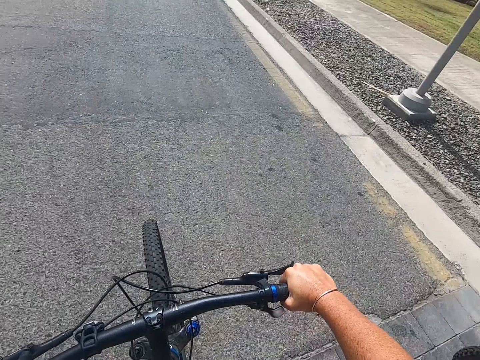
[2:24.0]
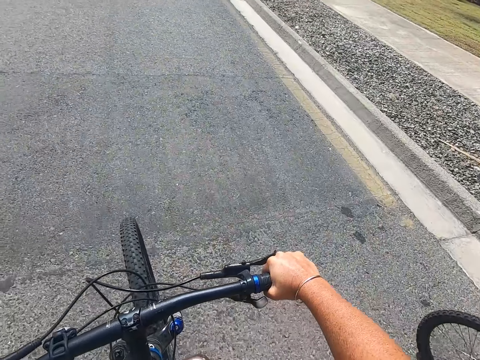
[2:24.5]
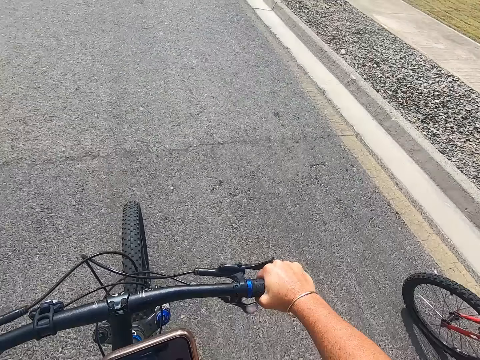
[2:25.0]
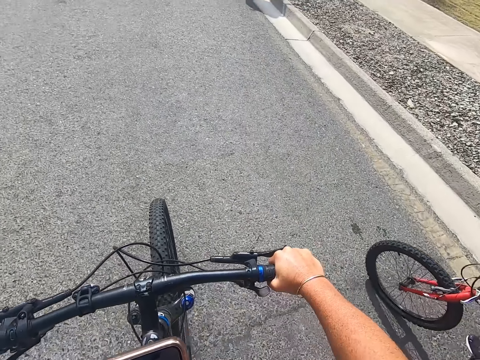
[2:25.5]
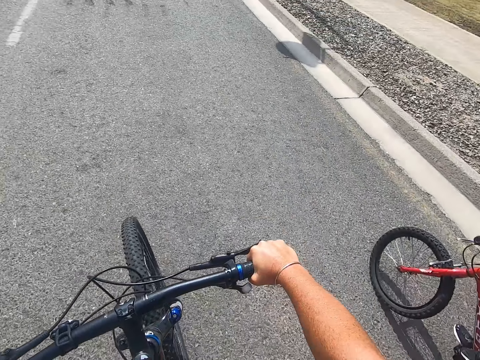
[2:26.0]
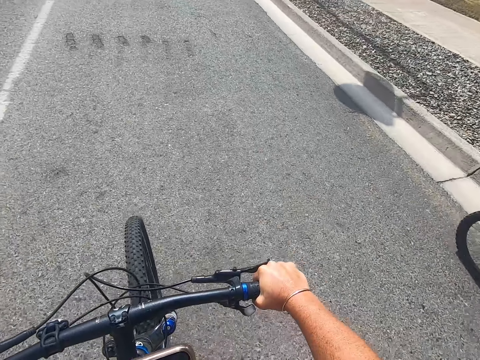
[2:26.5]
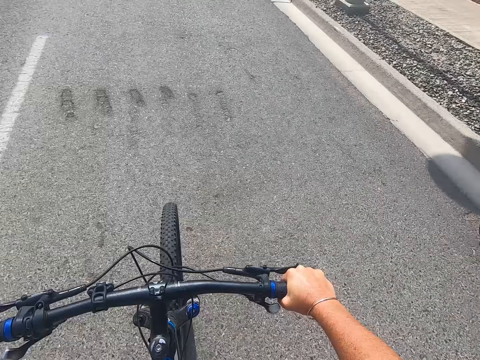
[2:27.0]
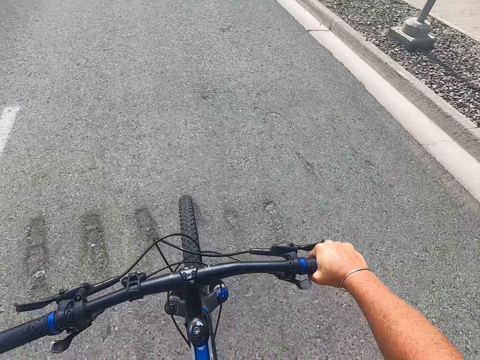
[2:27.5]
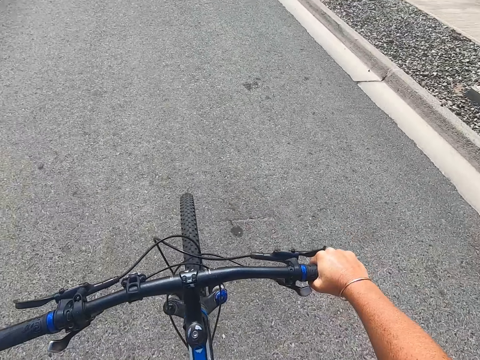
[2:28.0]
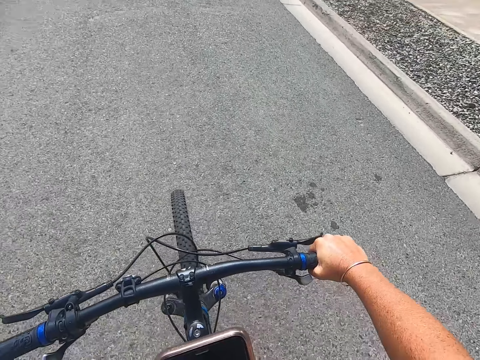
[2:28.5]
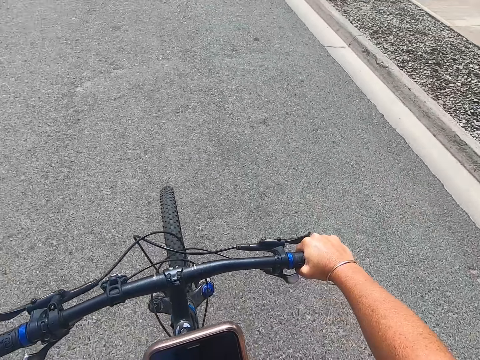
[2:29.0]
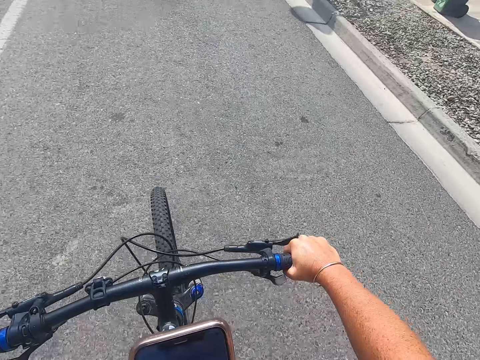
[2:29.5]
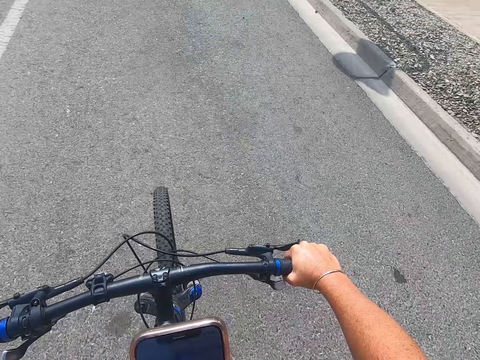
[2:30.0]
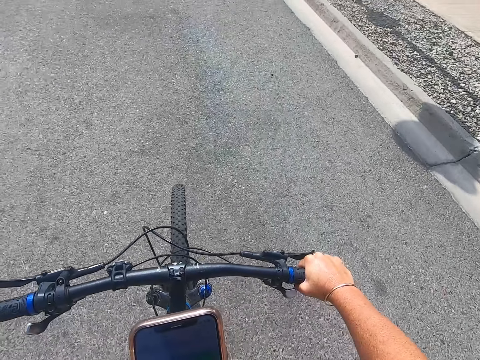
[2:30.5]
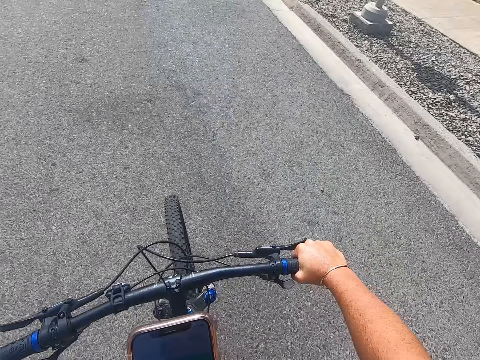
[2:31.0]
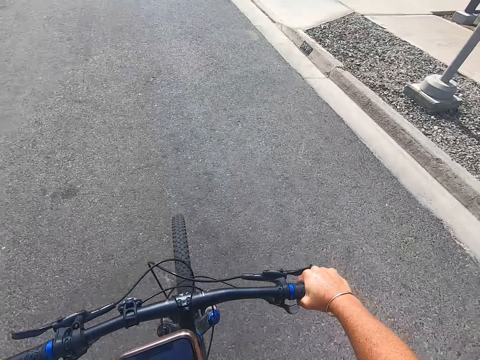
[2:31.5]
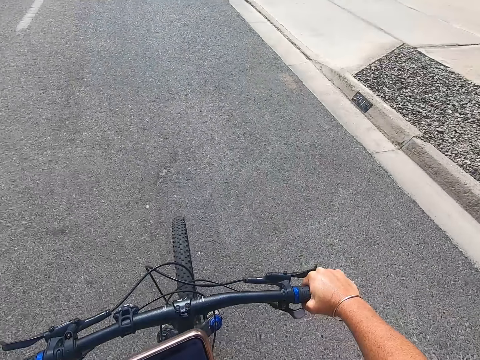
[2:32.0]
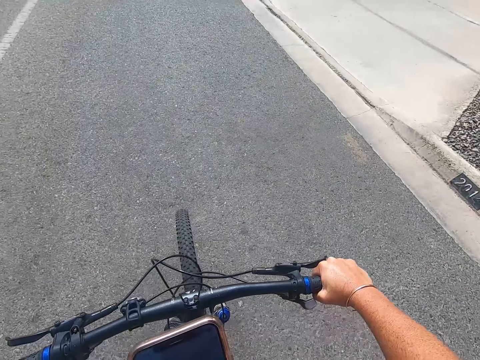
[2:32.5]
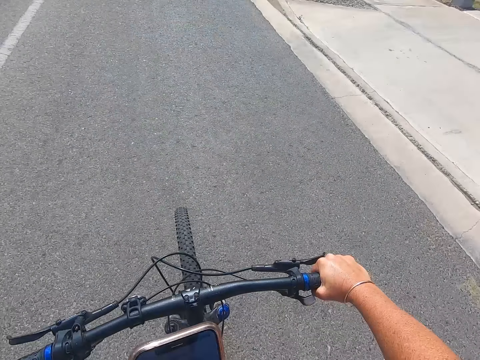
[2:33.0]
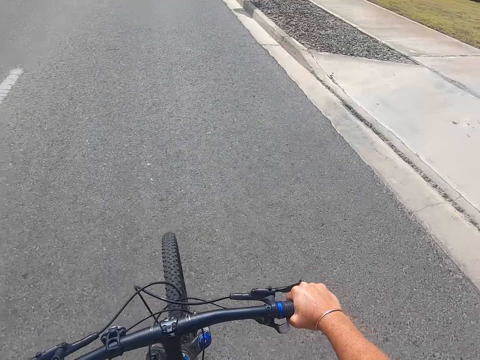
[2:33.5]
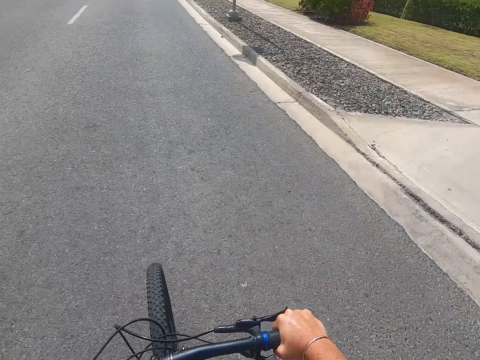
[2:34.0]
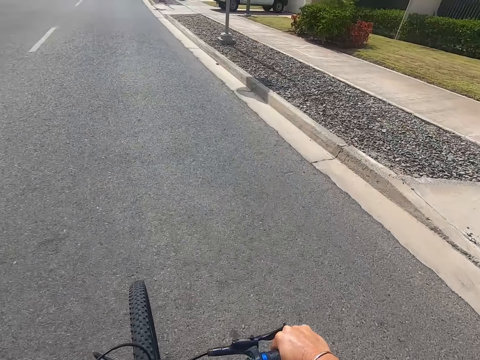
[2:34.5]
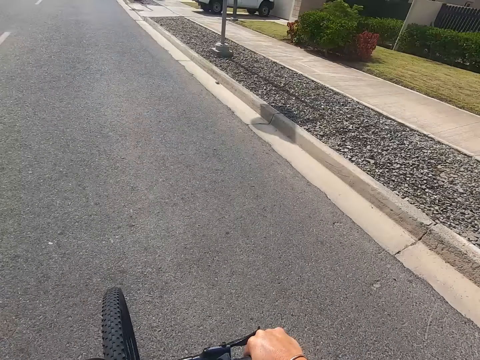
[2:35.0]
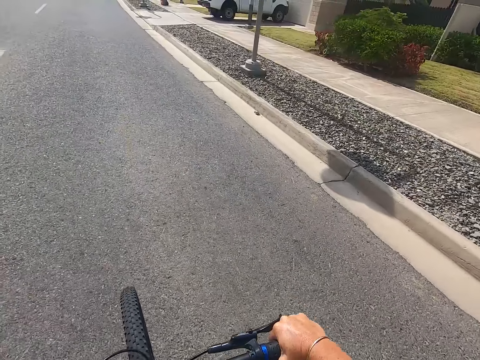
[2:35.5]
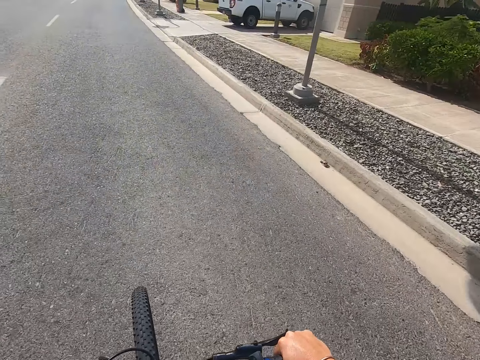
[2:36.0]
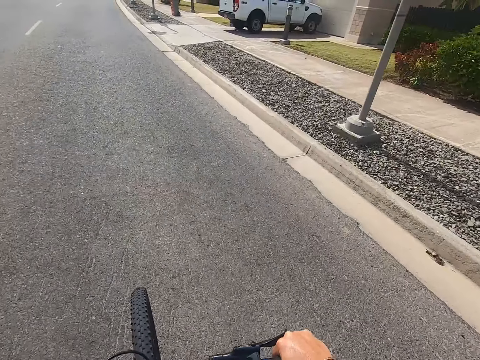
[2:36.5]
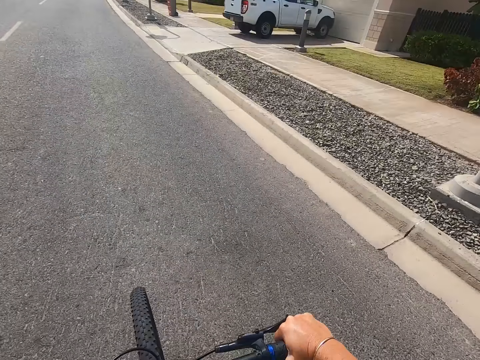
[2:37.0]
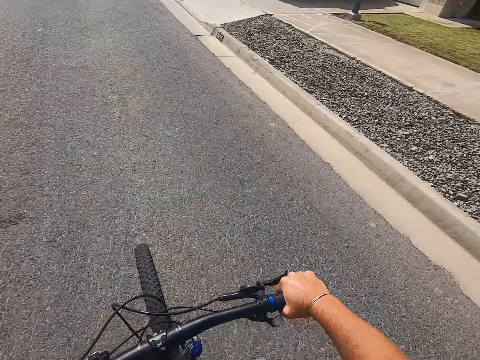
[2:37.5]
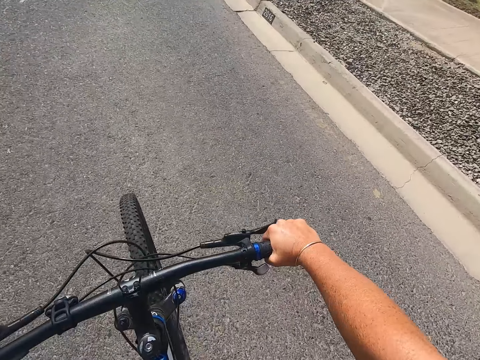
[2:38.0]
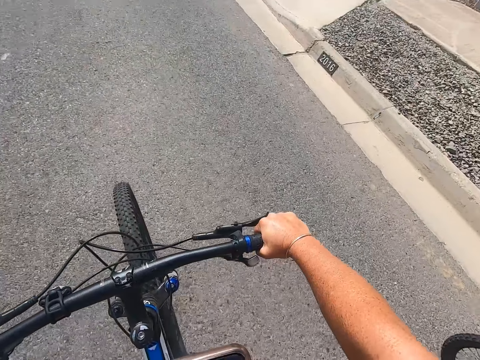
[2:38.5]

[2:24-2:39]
The camera wearer uses a phone. They ride a bike. They use the phone. They ride the bike.

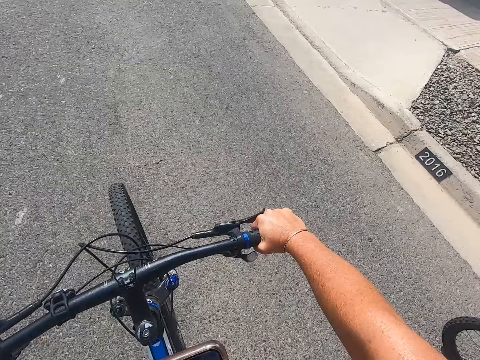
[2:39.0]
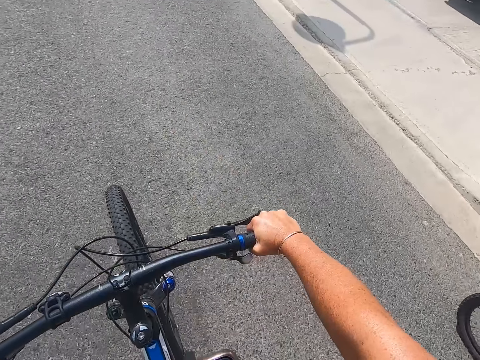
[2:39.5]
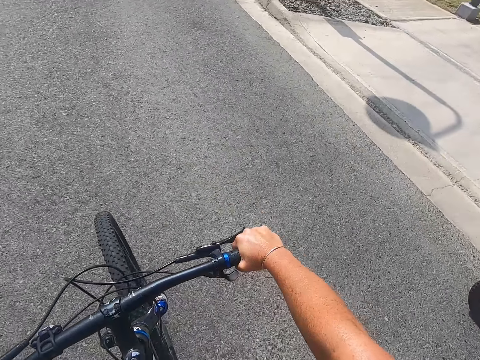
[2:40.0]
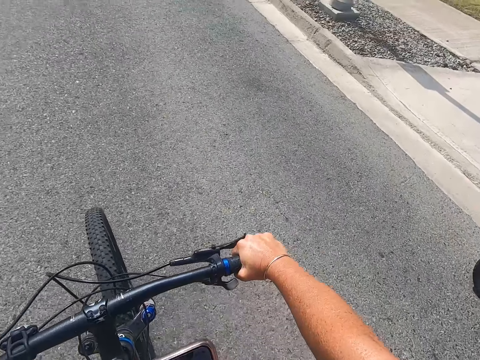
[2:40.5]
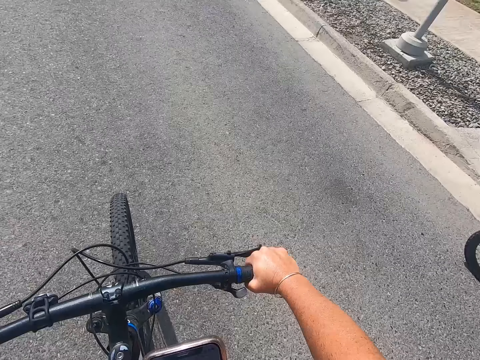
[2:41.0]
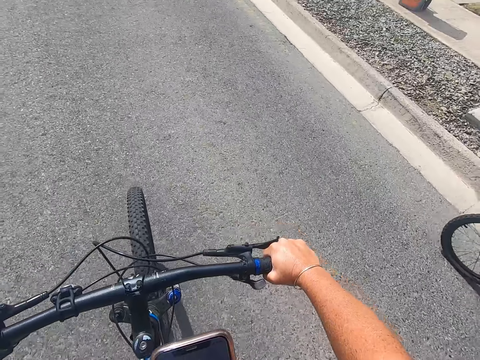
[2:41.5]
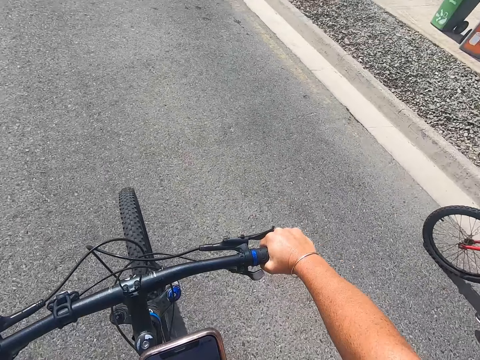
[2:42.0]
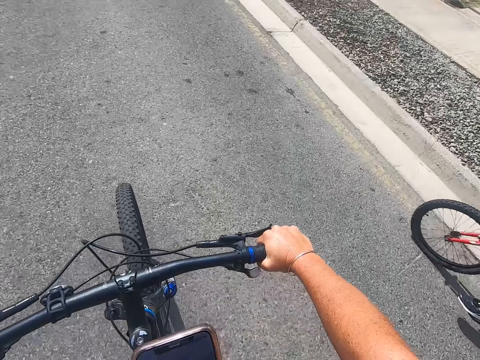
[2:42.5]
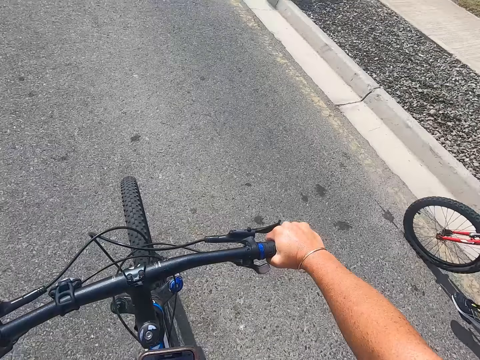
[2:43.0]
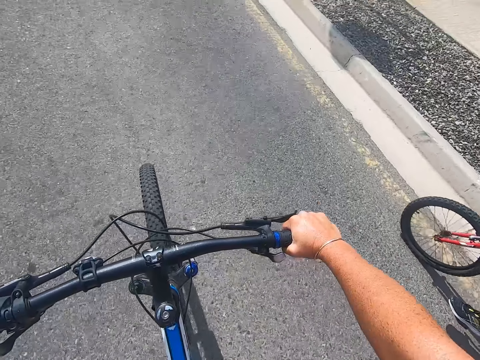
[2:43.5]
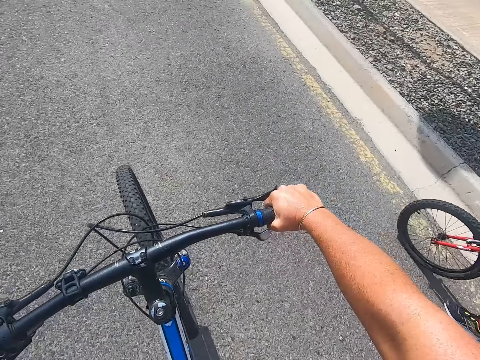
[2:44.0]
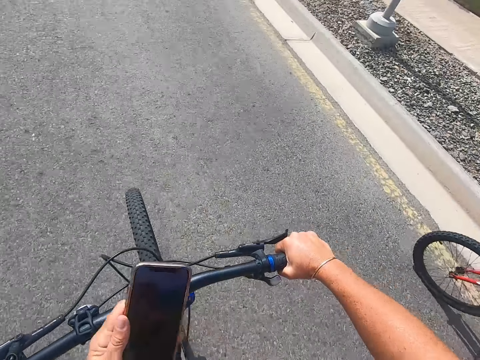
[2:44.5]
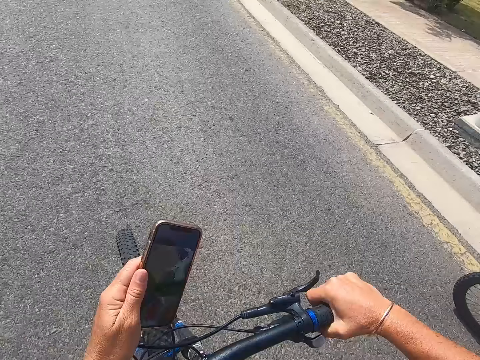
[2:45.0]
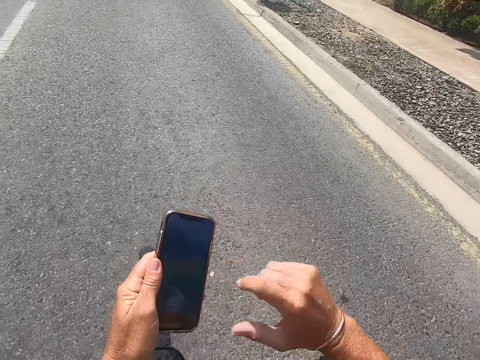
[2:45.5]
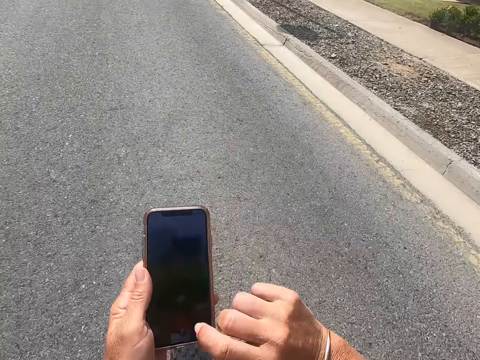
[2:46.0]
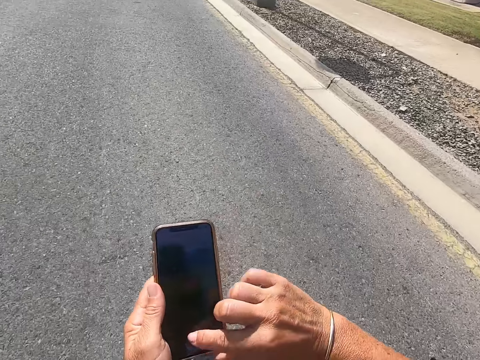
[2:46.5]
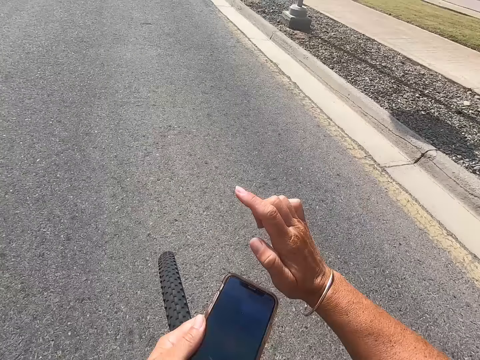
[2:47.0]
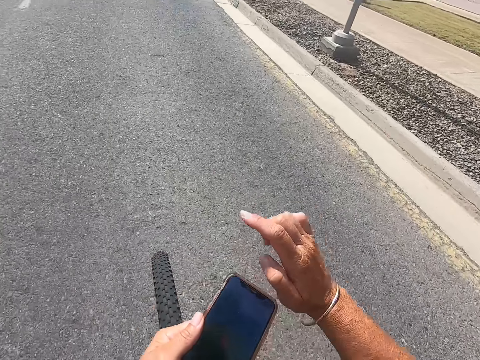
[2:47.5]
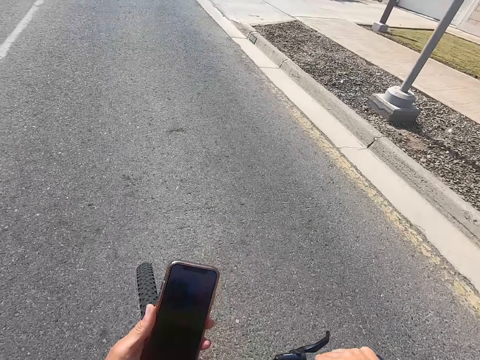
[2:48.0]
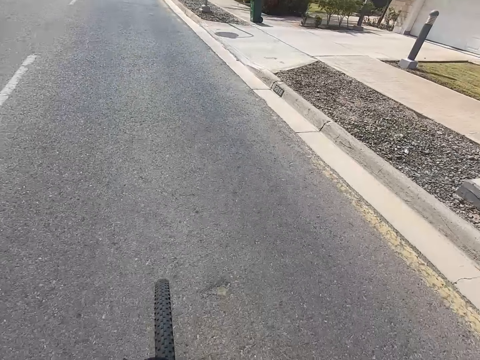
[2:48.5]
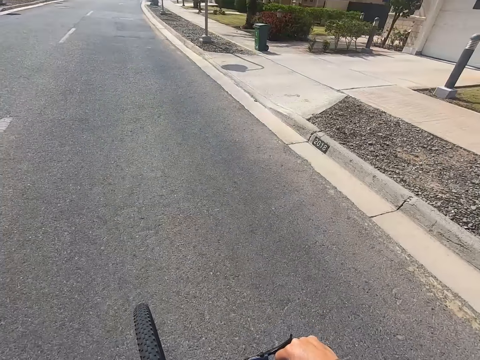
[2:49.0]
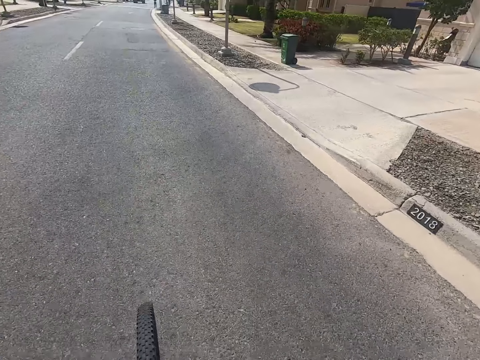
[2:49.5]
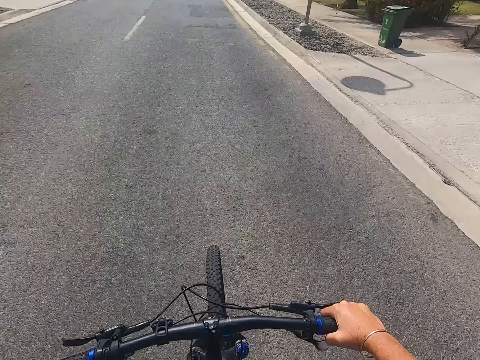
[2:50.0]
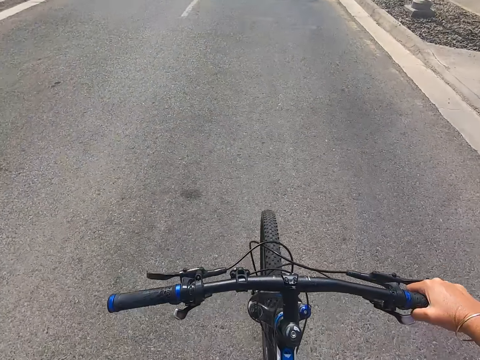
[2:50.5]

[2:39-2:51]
The camera wearer uses a phone. They ride a bike.
